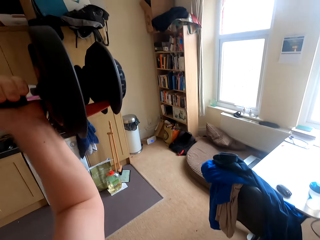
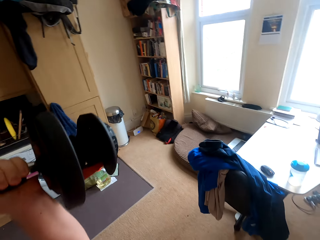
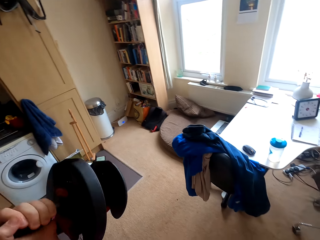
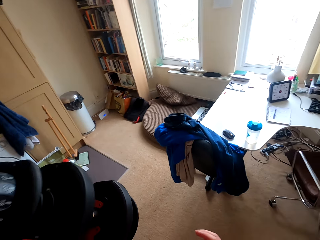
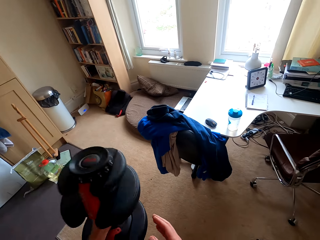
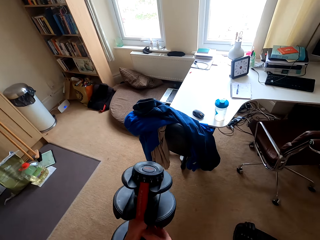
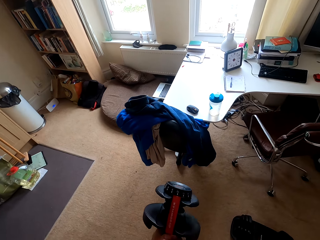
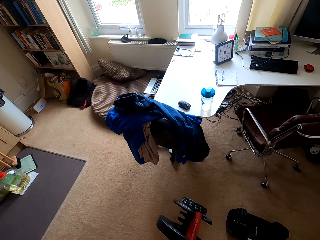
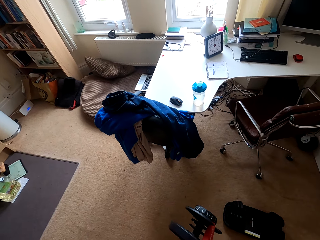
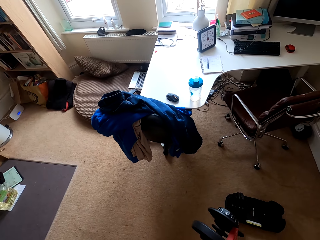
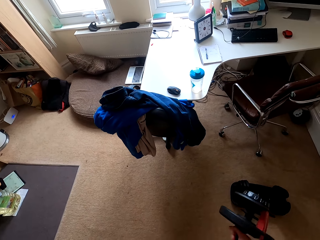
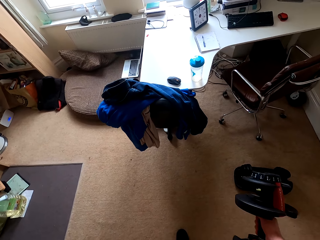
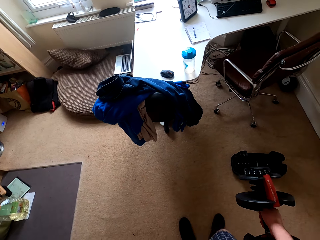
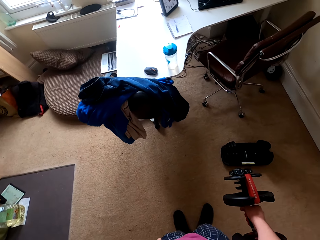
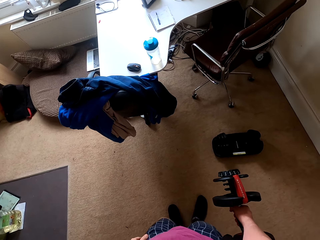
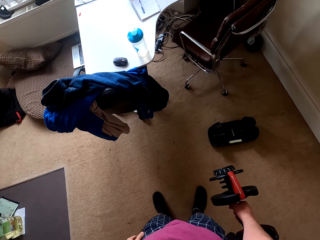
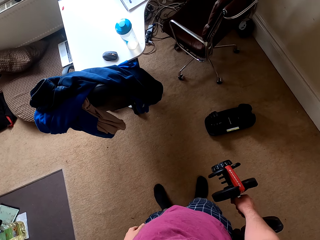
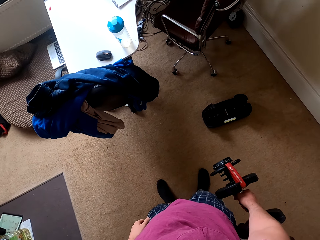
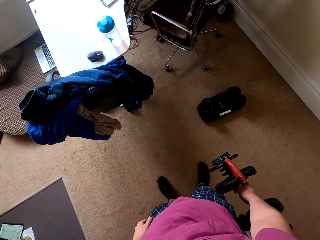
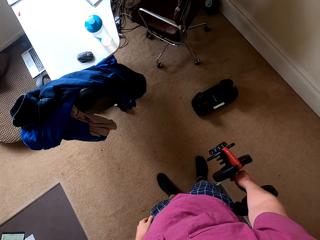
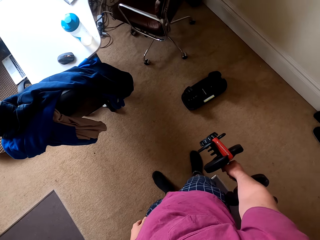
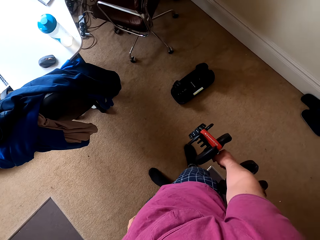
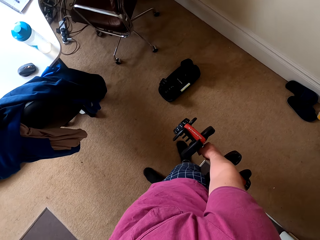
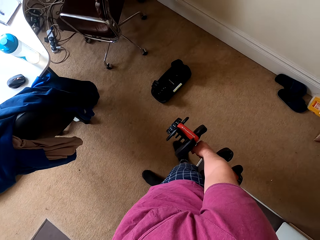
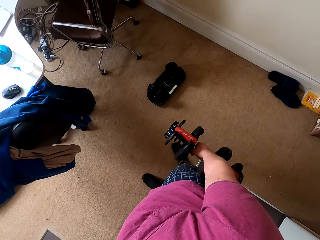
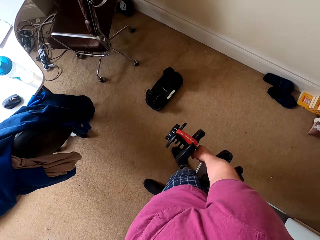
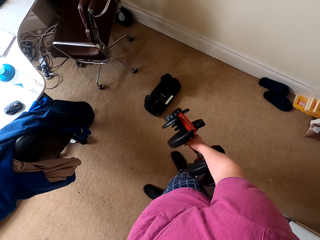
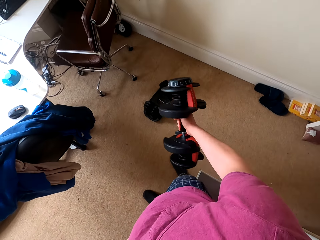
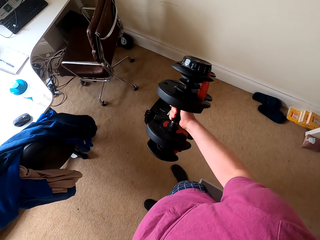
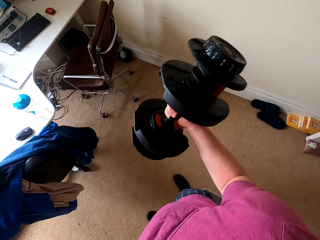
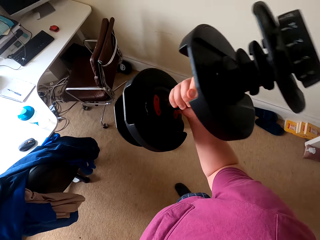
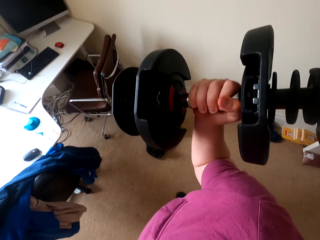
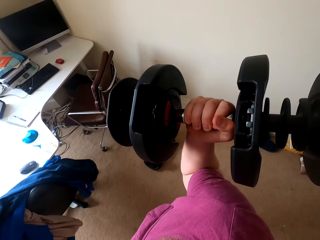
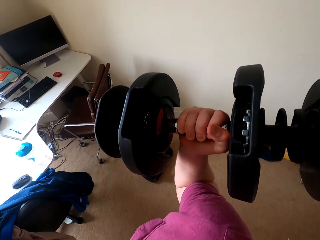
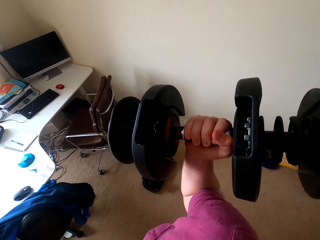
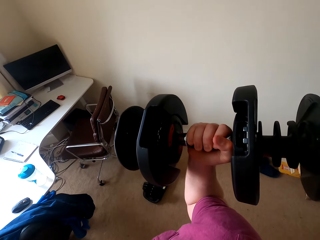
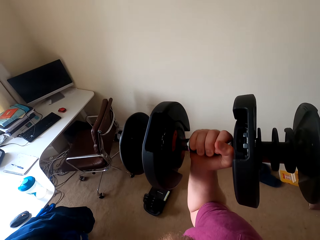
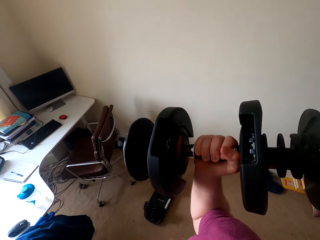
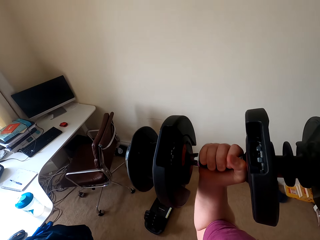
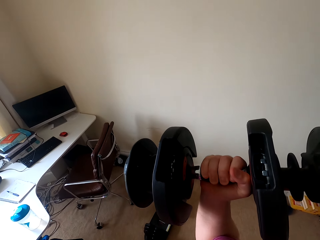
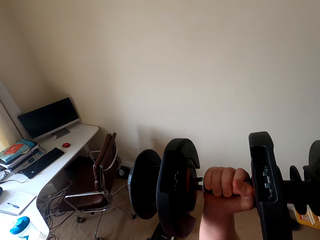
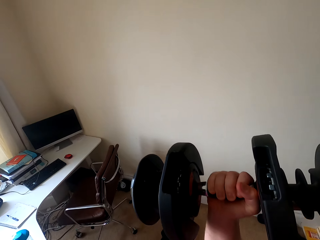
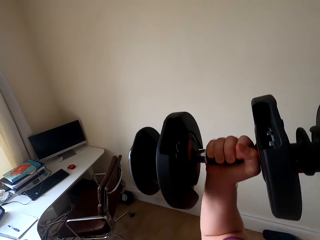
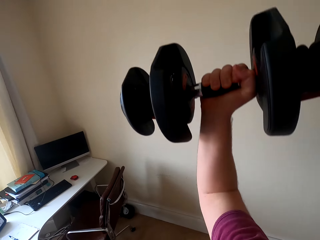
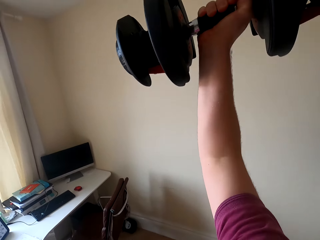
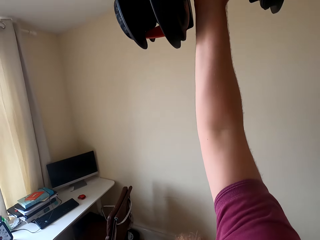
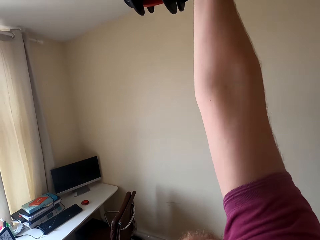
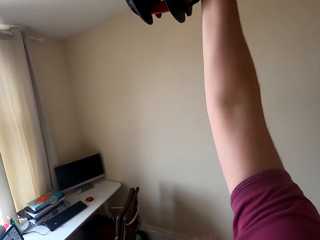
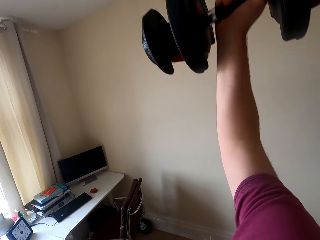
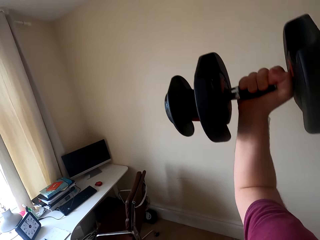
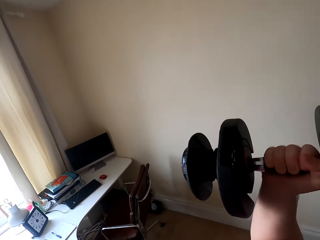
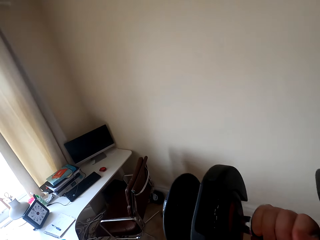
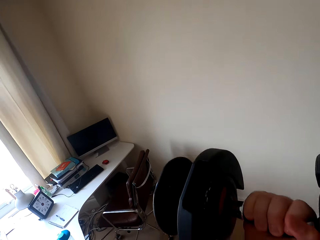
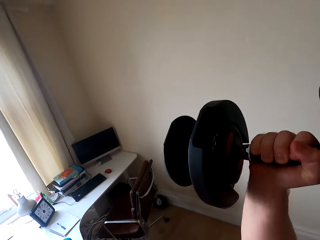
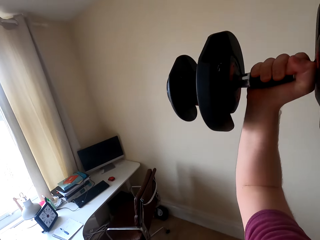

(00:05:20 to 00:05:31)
The camera wearer passes the dumbbell to the right hand. He lifts the dumbbell with the right hand.

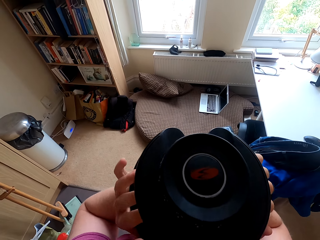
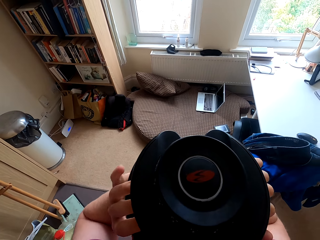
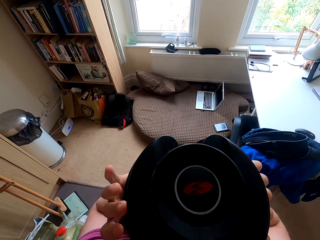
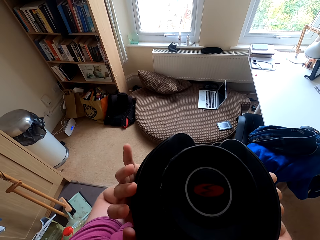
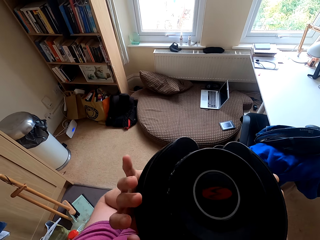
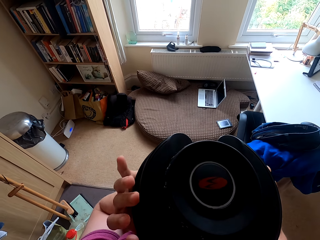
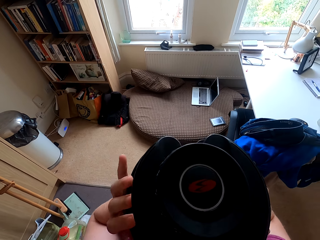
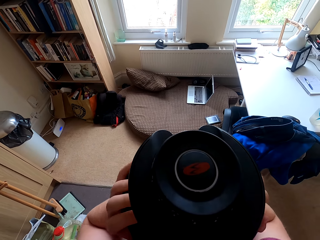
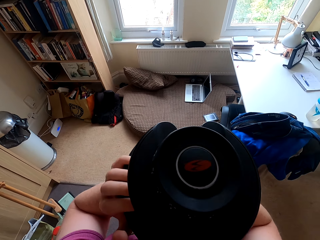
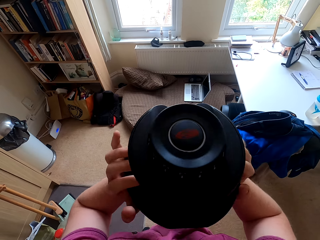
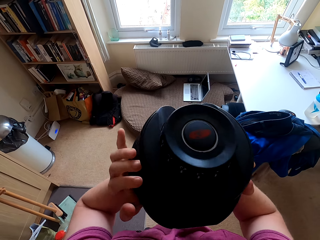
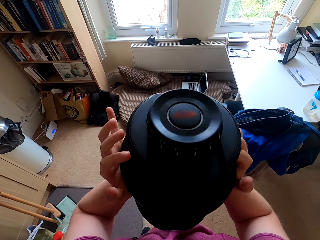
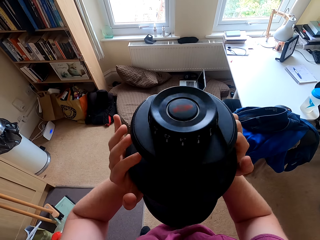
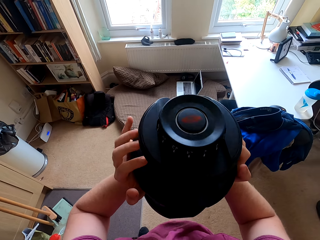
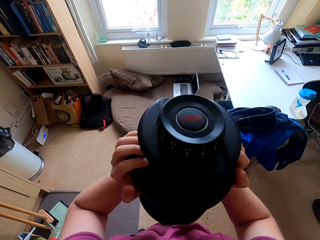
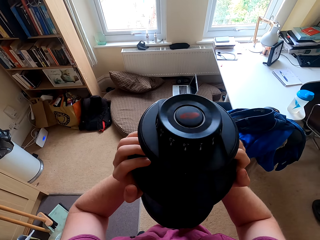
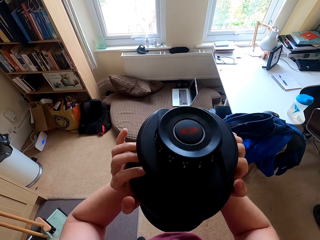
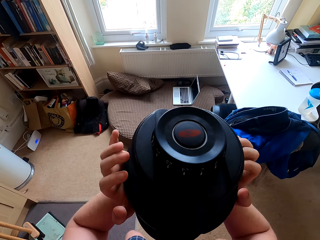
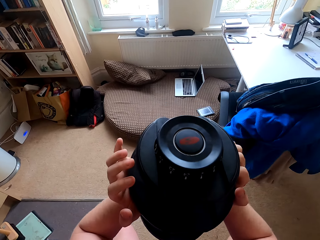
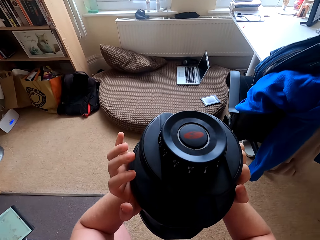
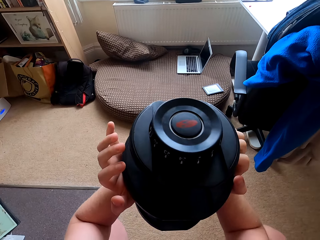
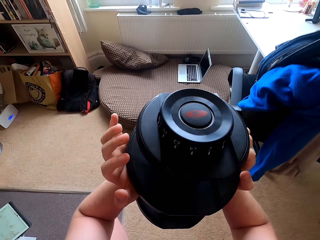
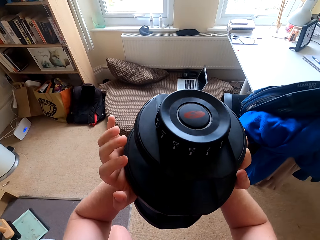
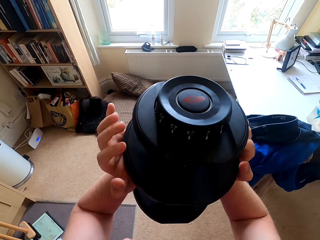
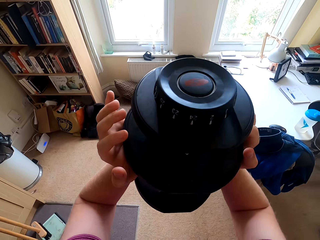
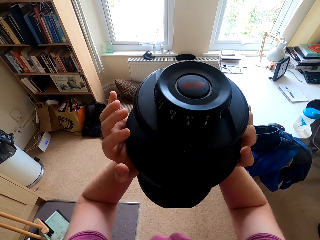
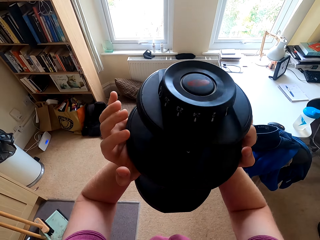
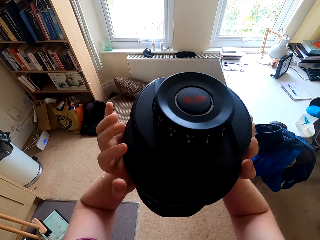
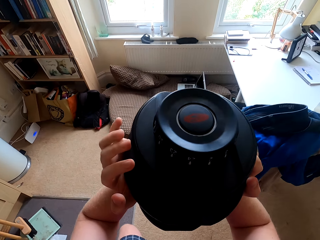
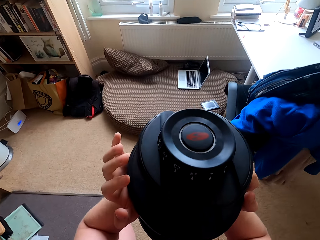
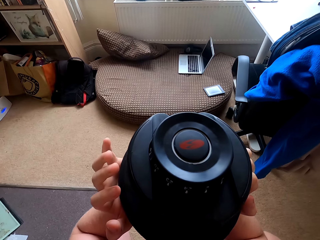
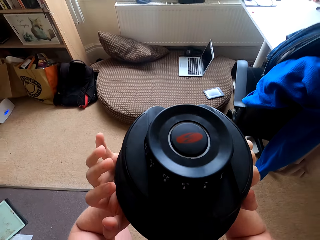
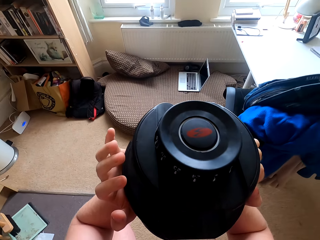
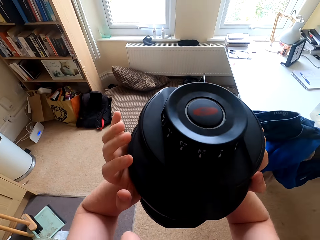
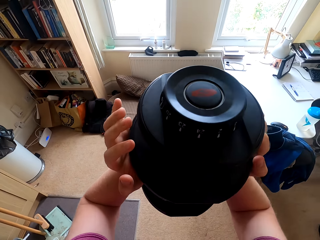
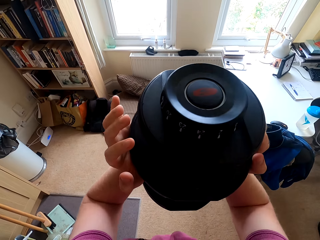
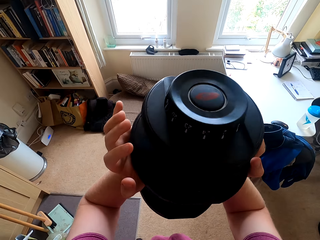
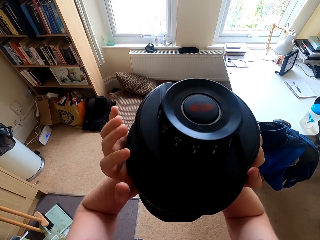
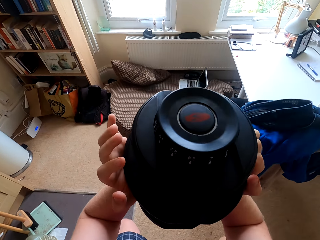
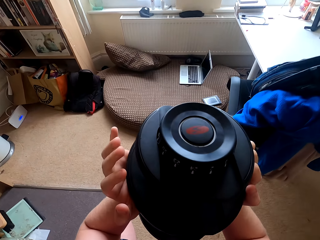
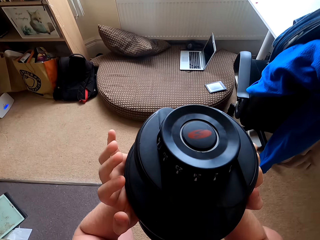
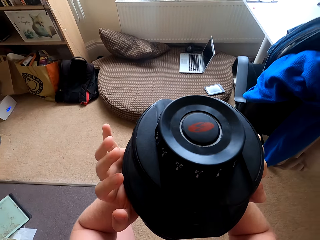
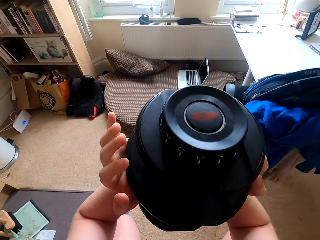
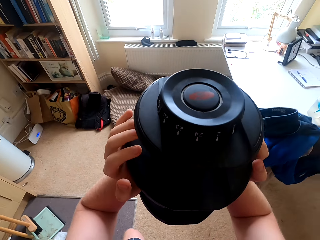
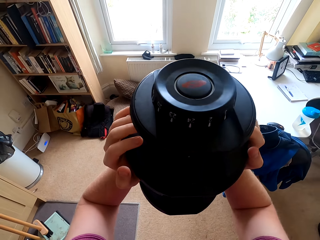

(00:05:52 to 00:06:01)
The camera wearer carries the dumbbell up. They lift the dumbbell with both hands.

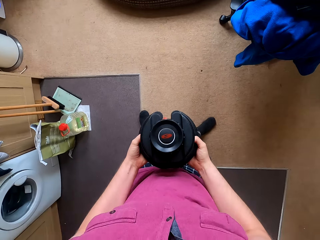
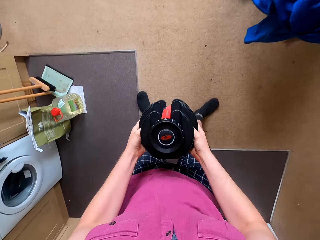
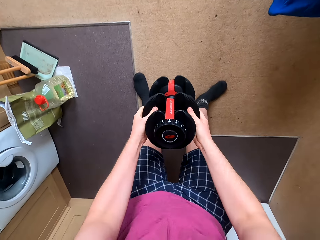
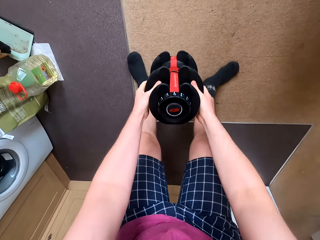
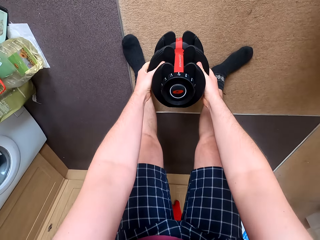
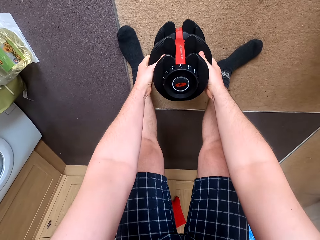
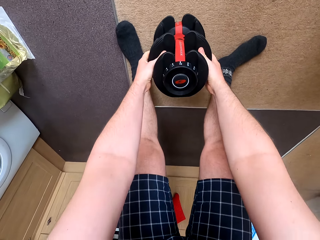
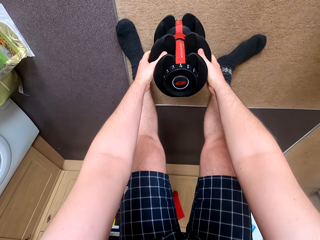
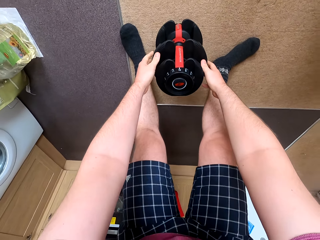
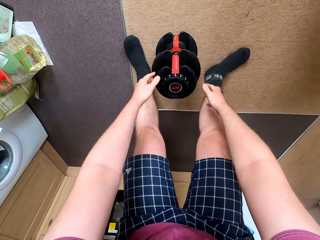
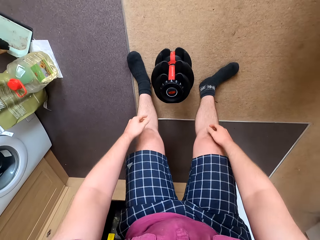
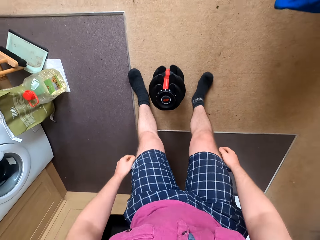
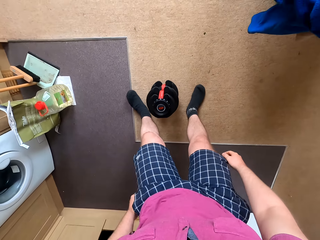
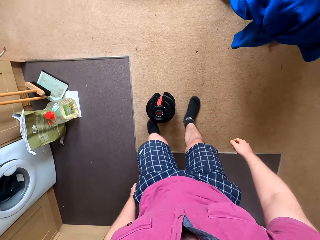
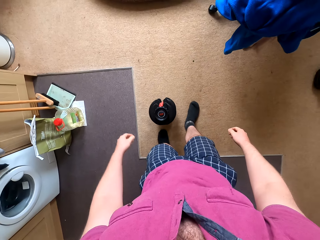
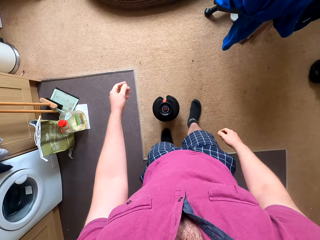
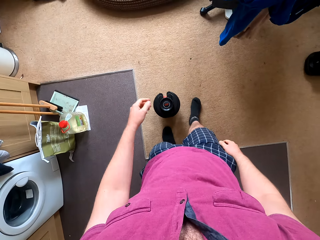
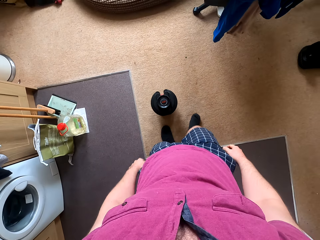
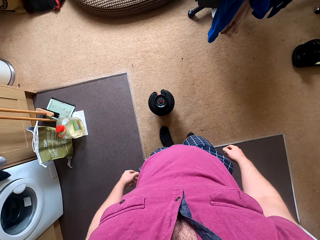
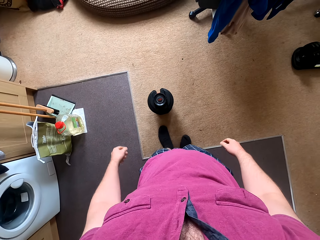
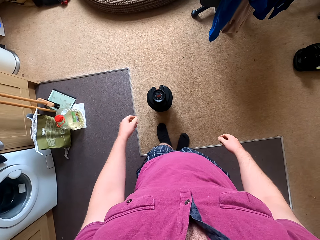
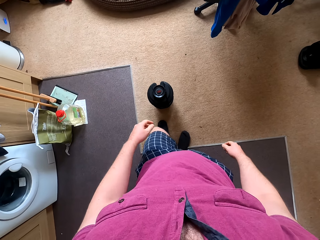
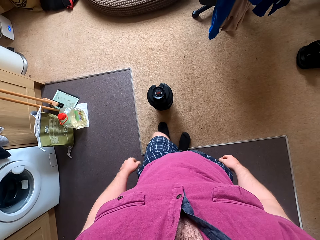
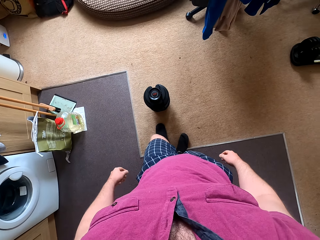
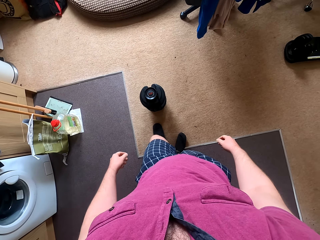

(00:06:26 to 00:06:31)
The camera wearer places the dumbbell on the floor. They stand in front of the dumbbell.
